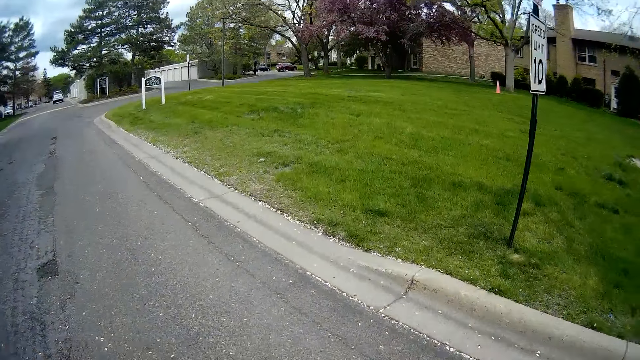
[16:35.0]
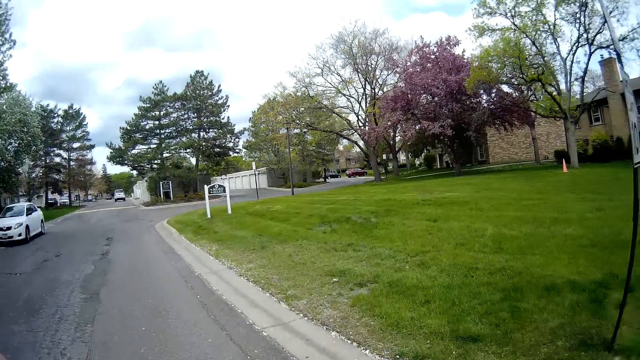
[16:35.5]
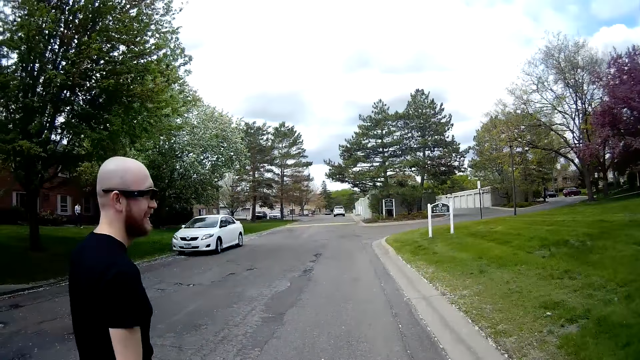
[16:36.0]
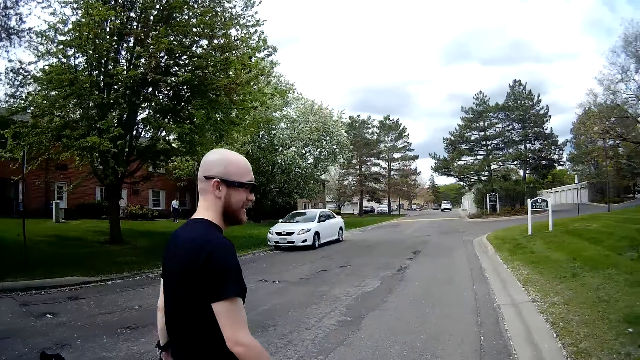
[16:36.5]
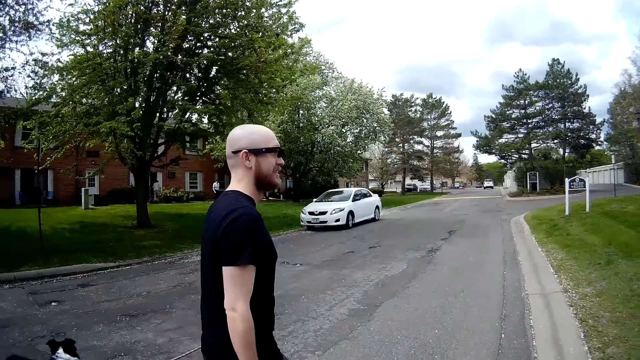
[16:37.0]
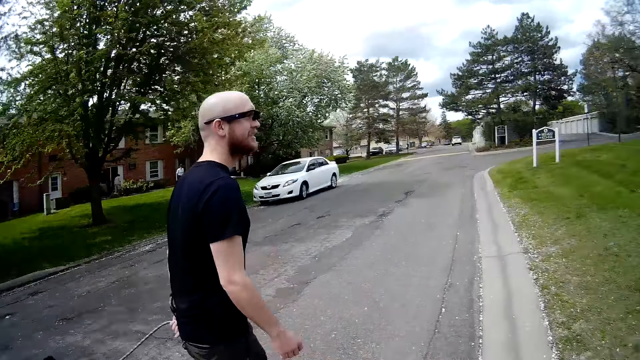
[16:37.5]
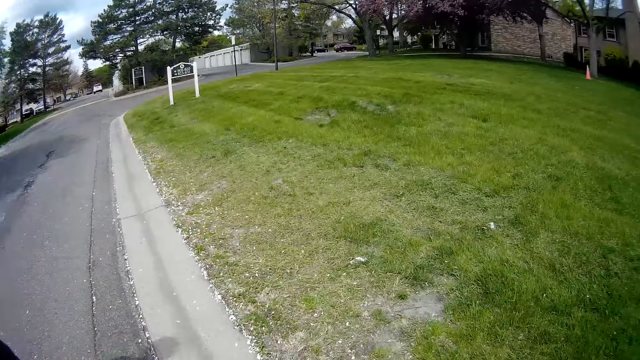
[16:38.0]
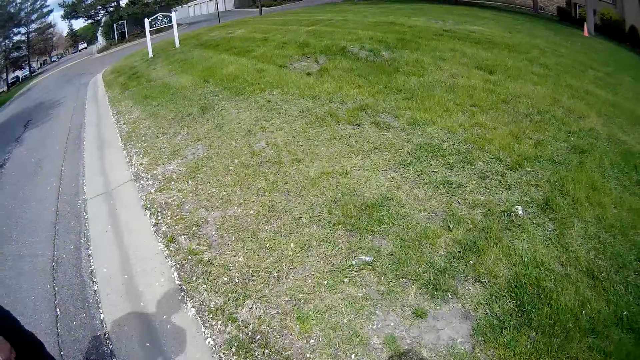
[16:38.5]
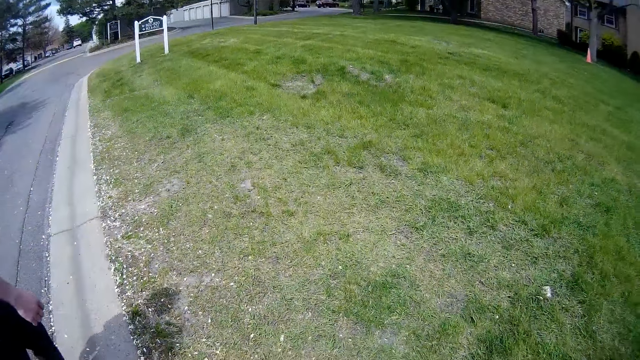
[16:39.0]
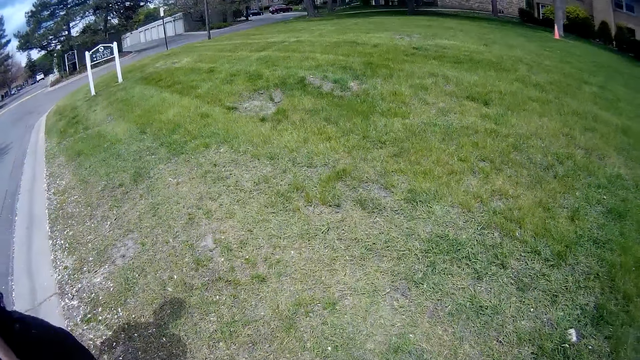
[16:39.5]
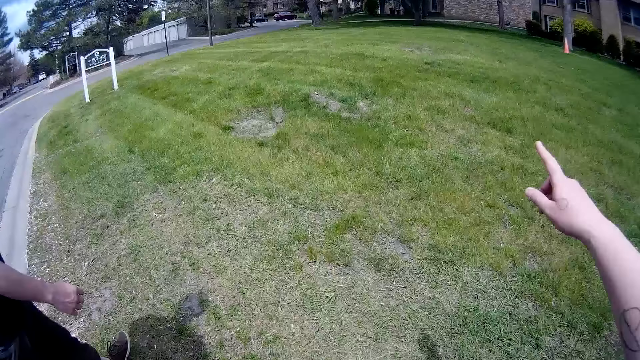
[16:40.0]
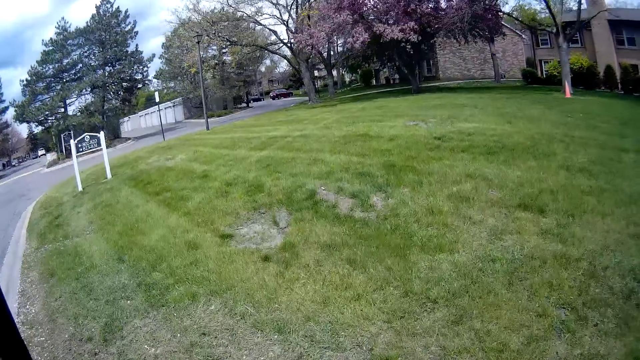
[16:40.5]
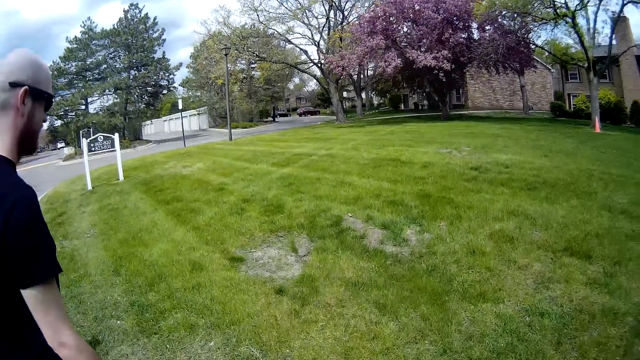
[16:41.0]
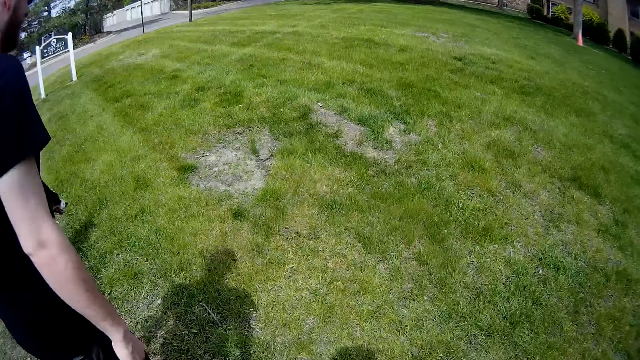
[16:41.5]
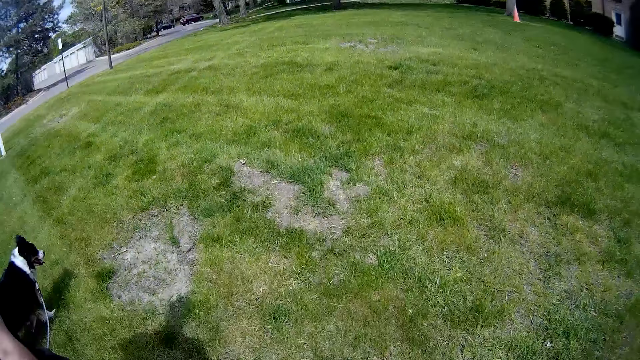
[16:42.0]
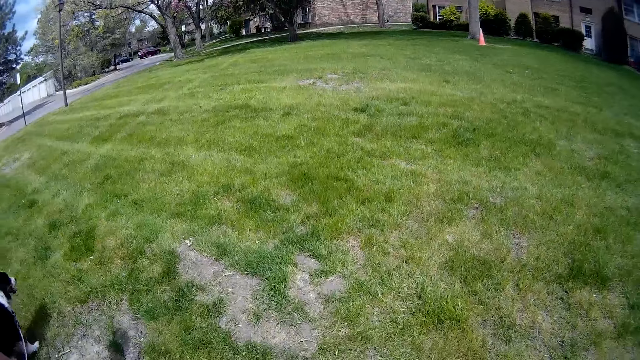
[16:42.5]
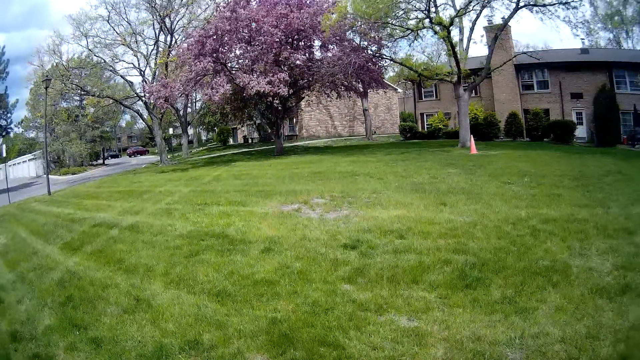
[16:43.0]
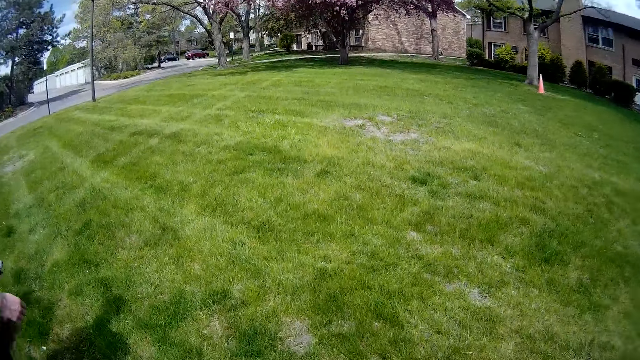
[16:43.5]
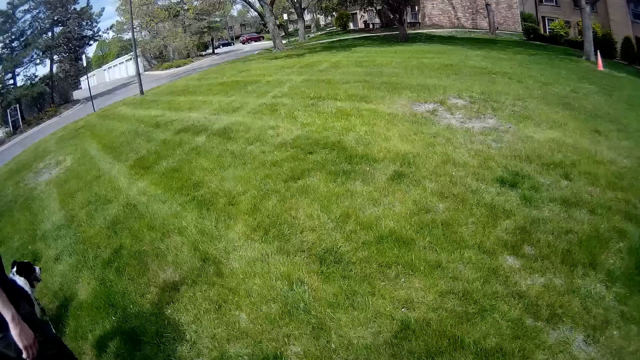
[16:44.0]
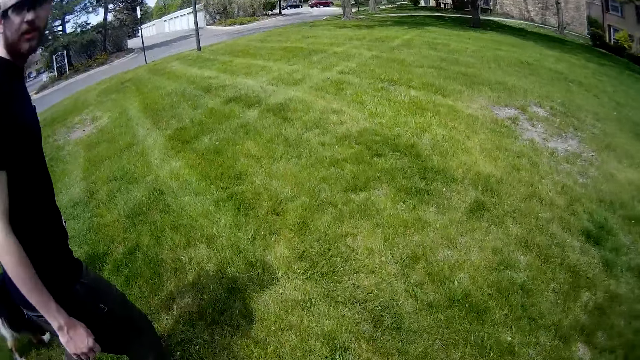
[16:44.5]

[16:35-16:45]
The camera wearer looks around. A man walks around. Another man walks inside the building. The camera wearer looks around. They point at the other side of the road.

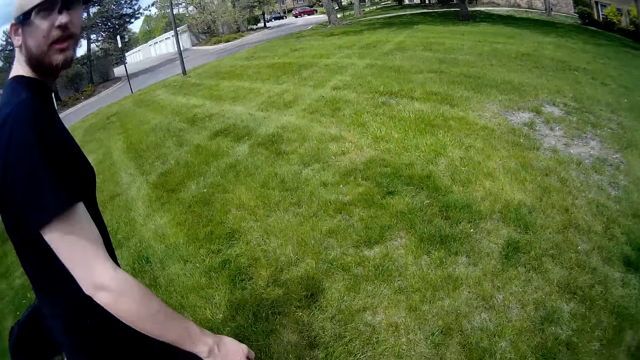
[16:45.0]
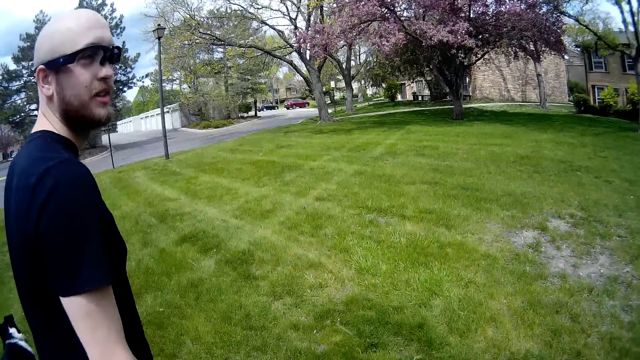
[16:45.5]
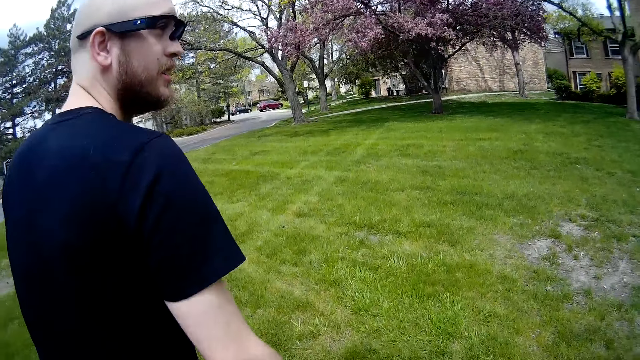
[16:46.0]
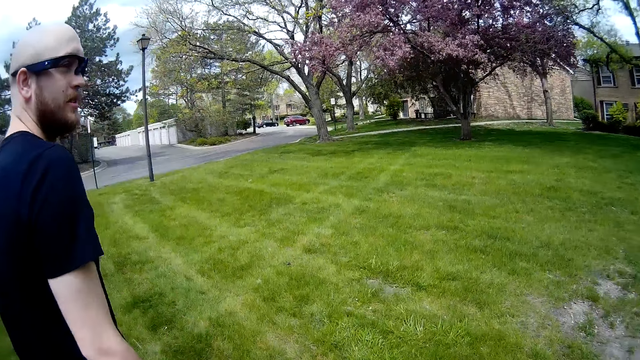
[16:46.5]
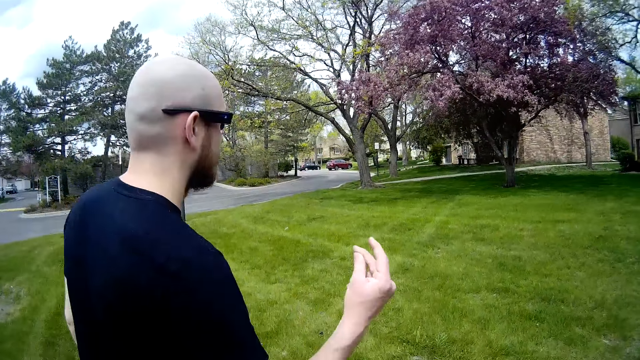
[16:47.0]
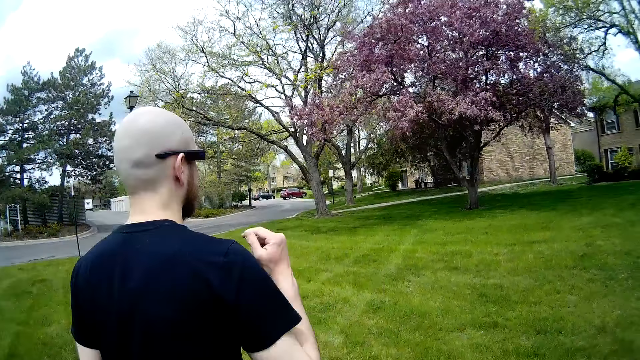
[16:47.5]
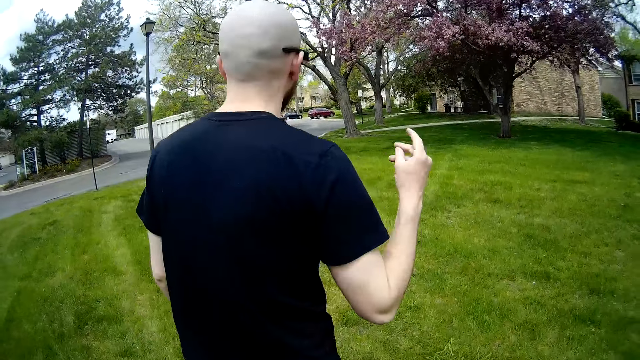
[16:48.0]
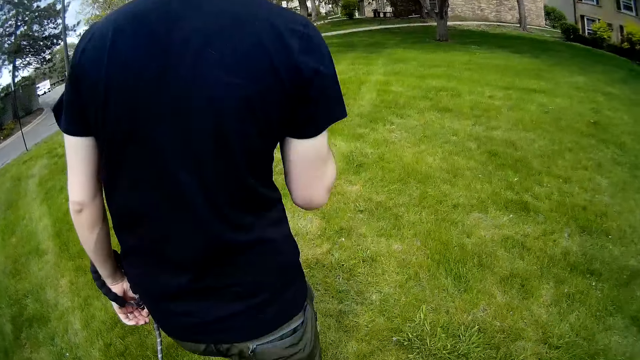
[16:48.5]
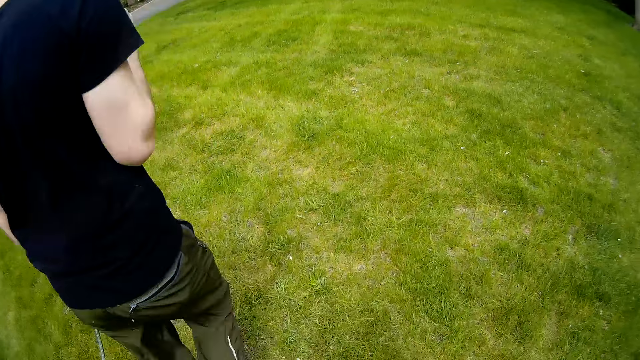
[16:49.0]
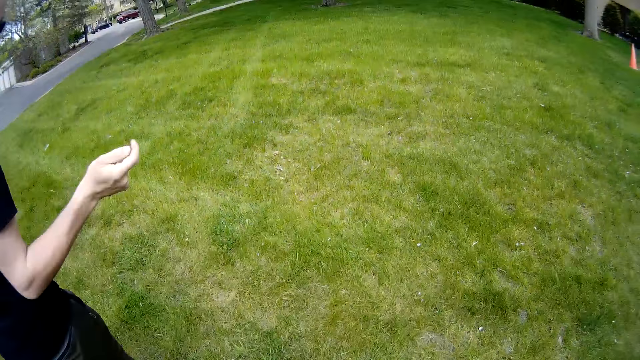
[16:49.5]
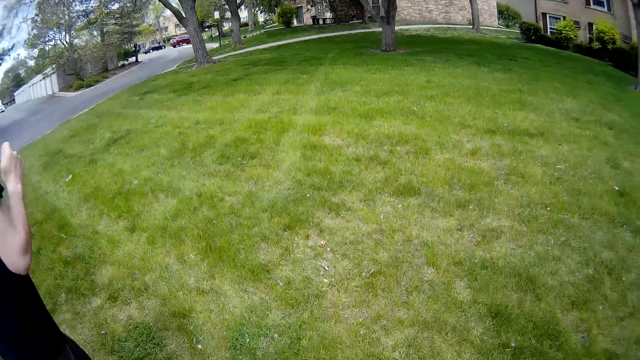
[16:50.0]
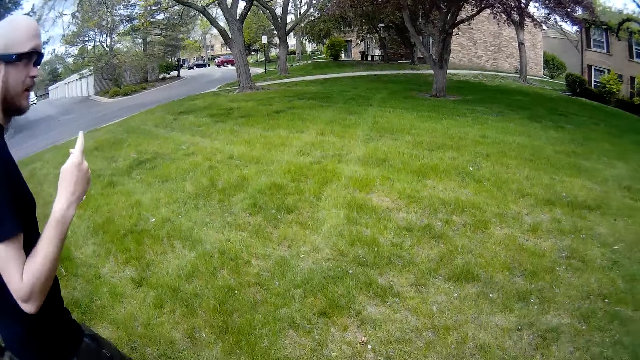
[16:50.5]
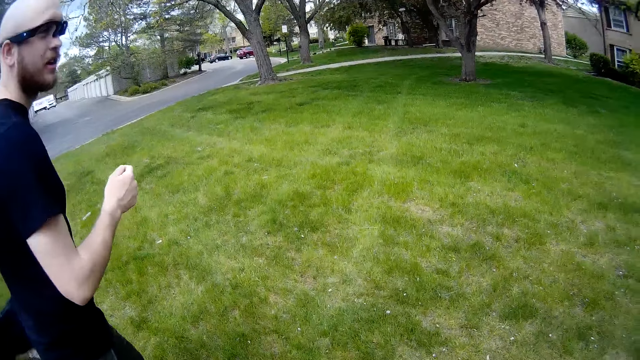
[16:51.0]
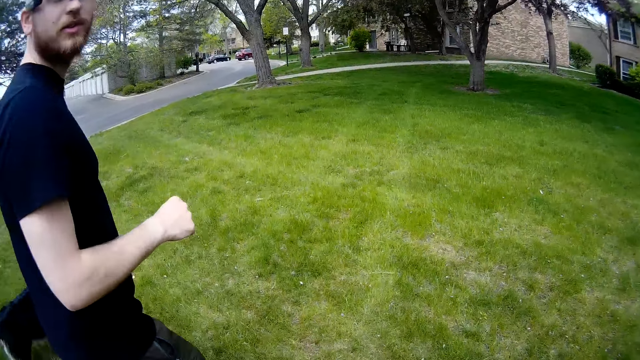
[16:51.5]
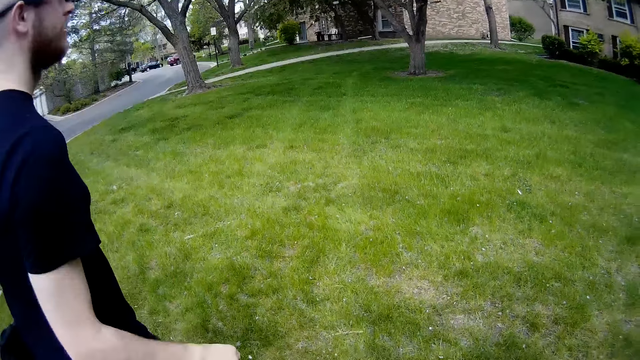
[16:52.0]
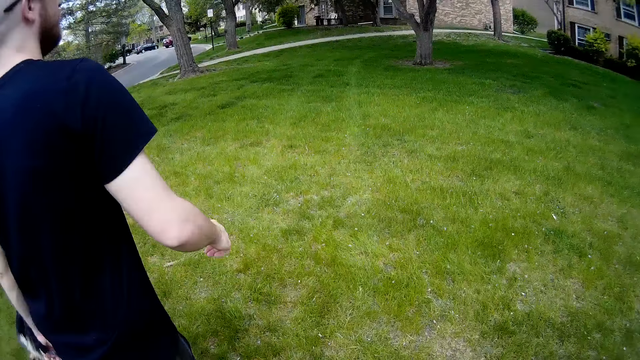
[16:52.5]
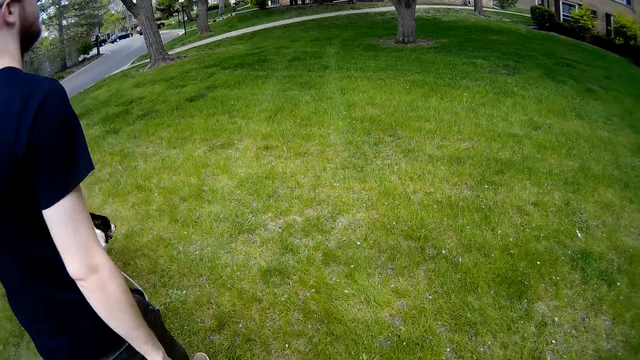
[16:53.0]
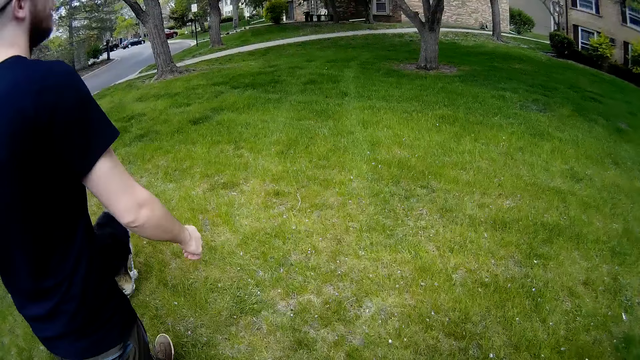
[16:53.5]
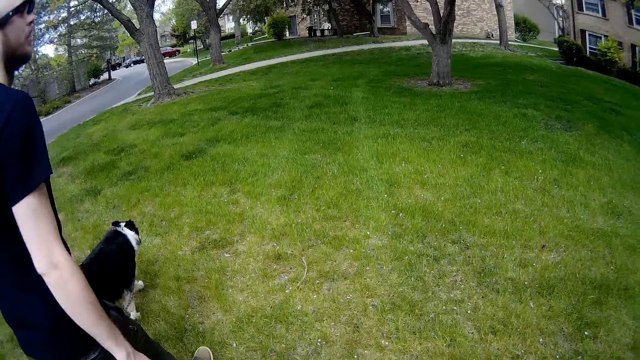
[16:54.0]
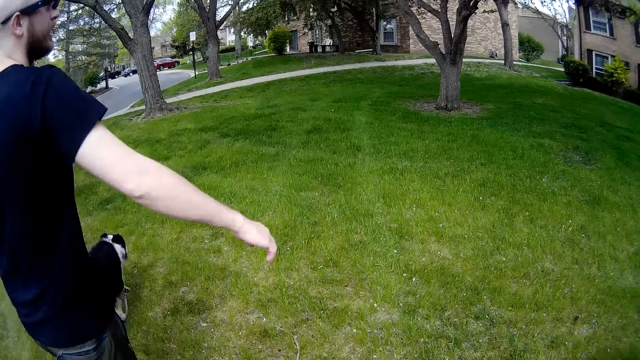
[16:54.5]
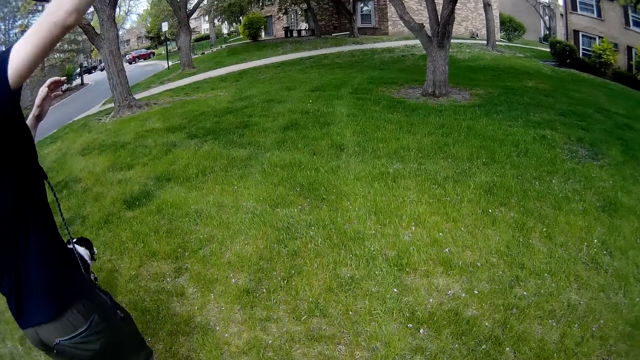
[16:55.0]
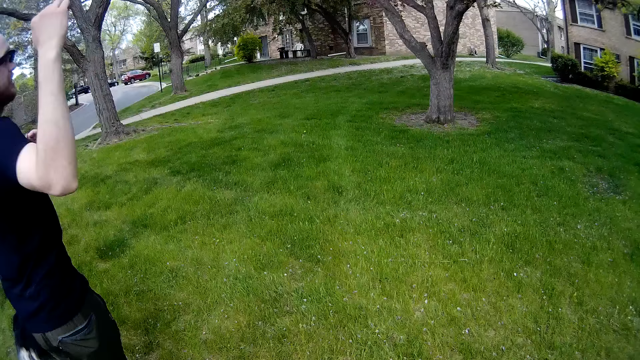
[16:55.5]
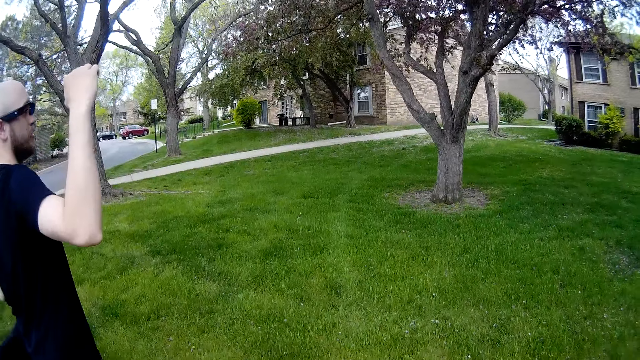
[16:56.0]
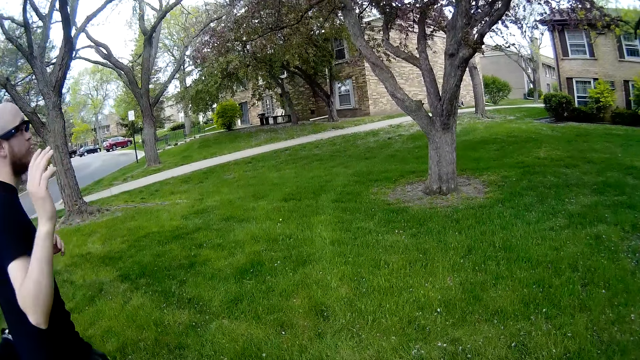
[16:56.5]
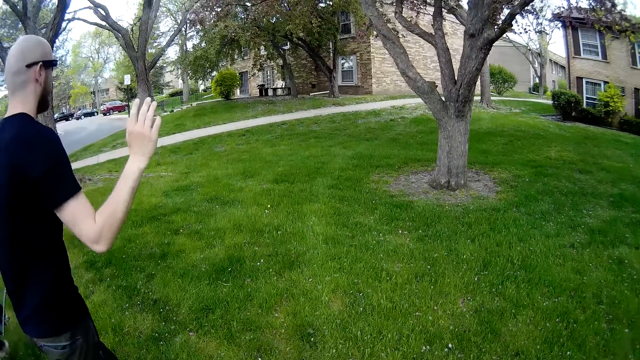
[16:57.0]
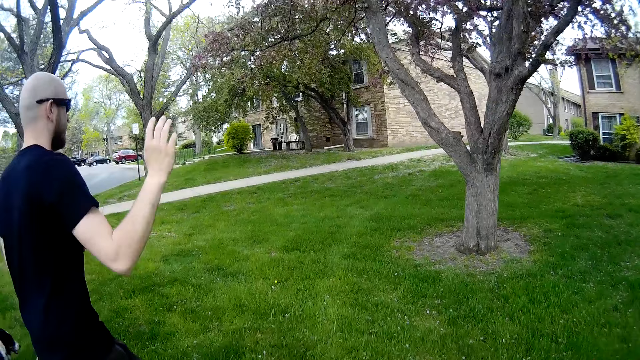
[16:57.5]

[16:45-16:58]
A man clicks his fingers. He clicks his fingers repeatedly. He lifts his hand.
